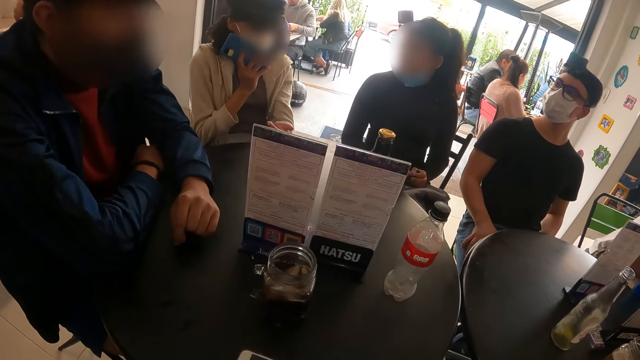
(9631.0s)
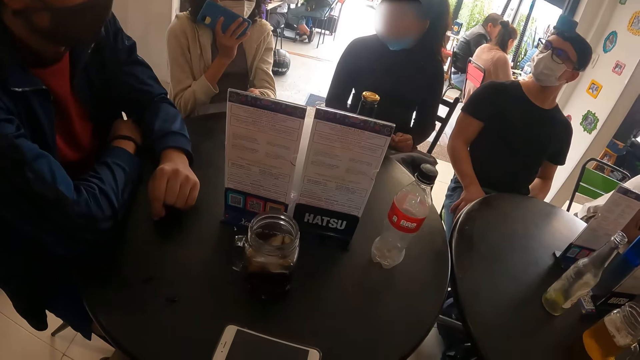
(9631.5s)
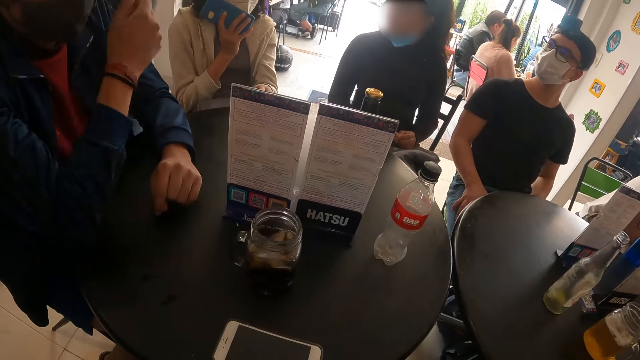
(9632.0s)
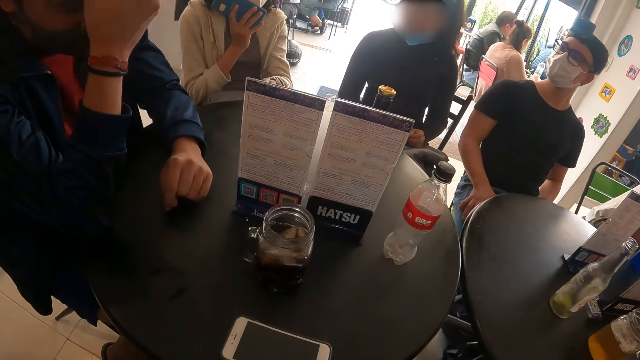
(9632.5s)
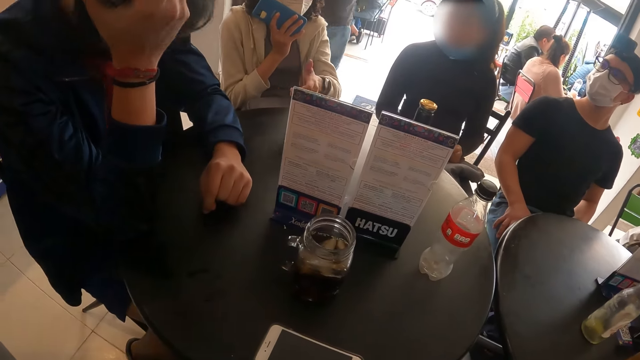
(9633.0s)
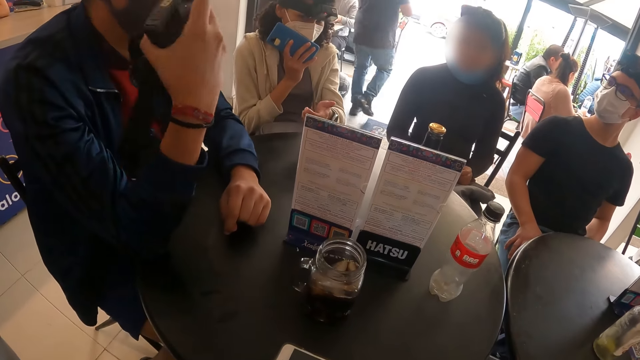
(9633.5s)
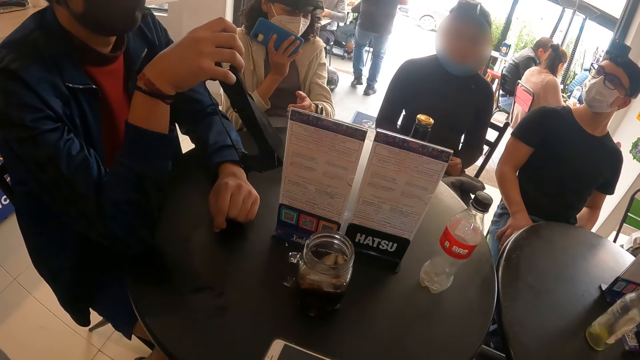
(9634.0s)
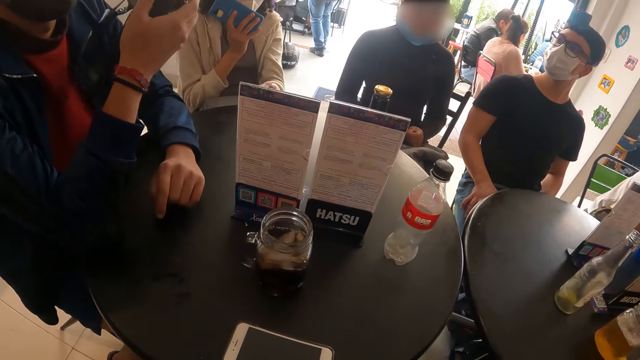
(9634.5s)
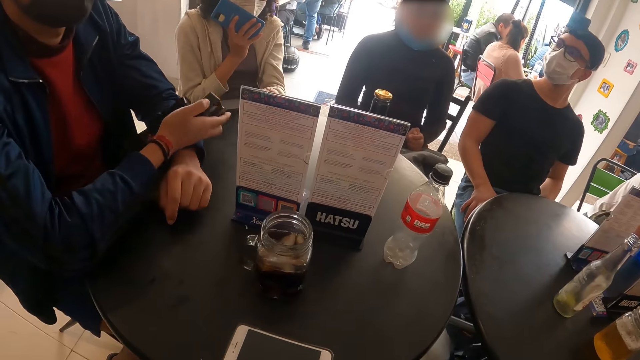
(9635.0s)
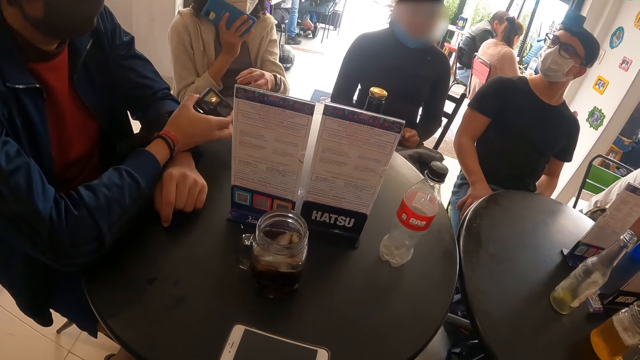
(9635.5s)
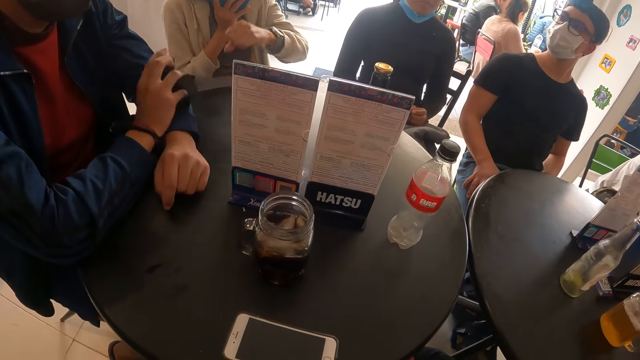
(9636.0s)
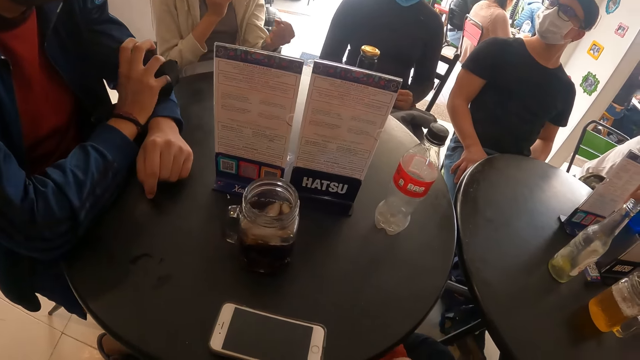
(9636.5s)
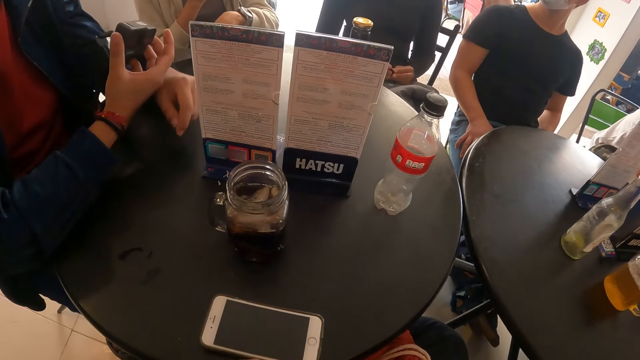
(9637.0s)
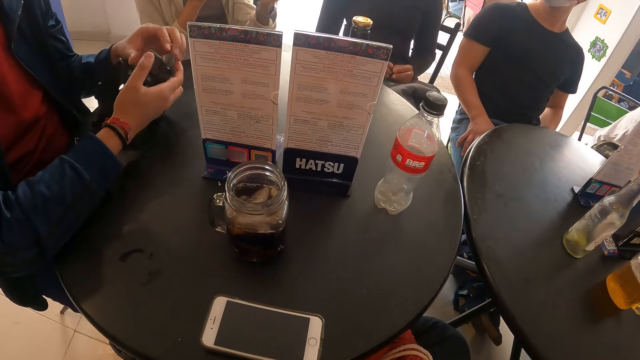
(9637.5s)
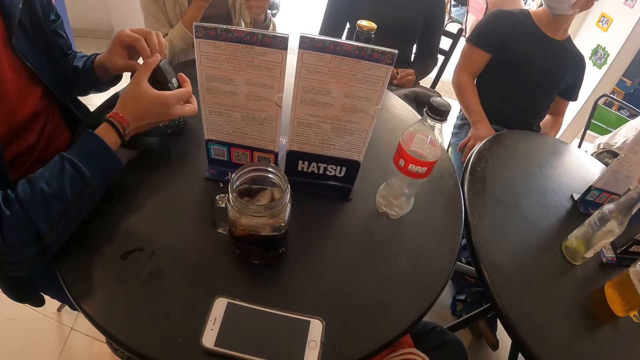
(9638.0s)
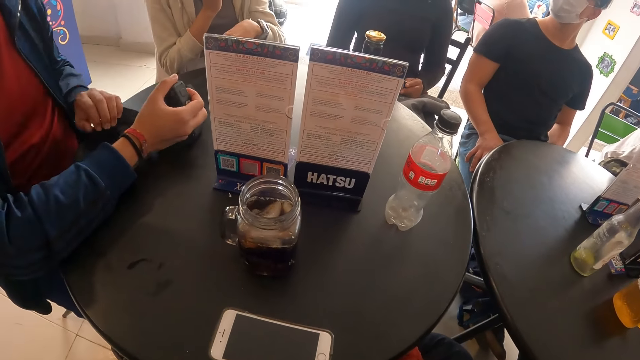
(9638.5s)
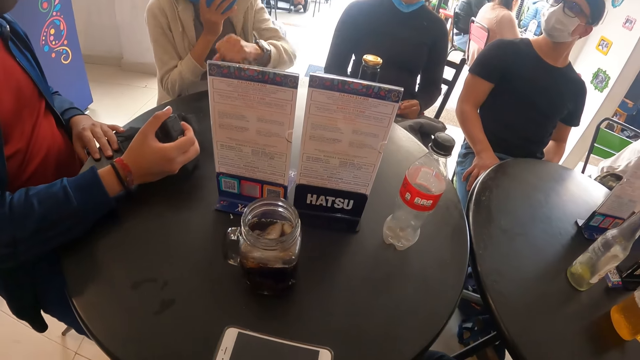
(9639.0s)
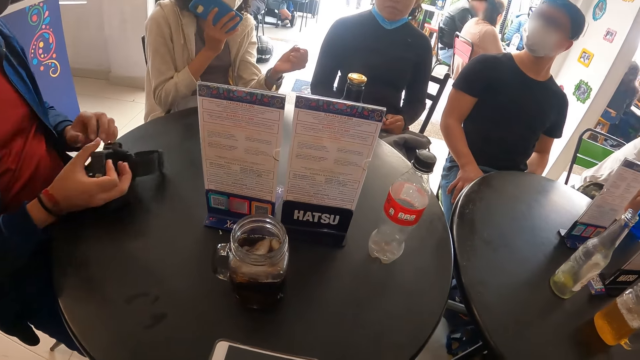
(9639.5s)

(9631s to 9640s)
The man removes a camera from his head with his right hand.

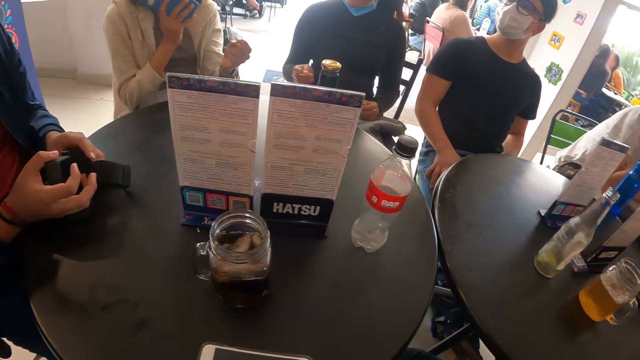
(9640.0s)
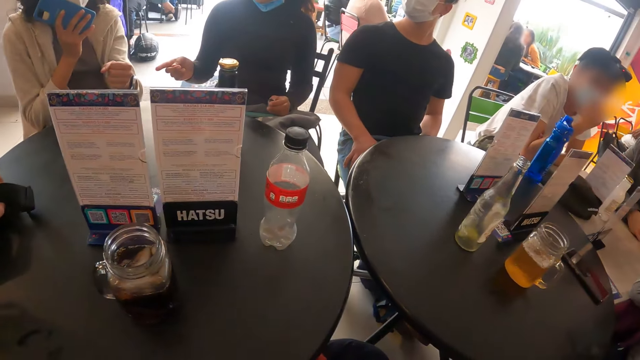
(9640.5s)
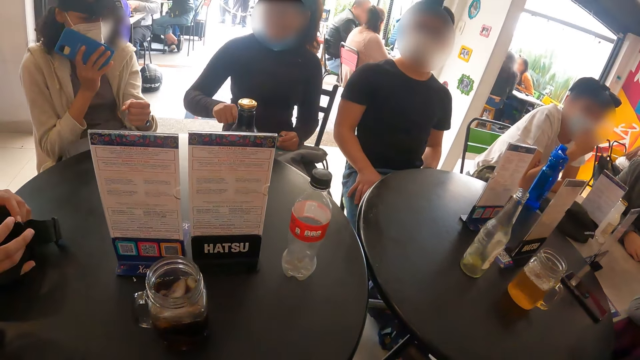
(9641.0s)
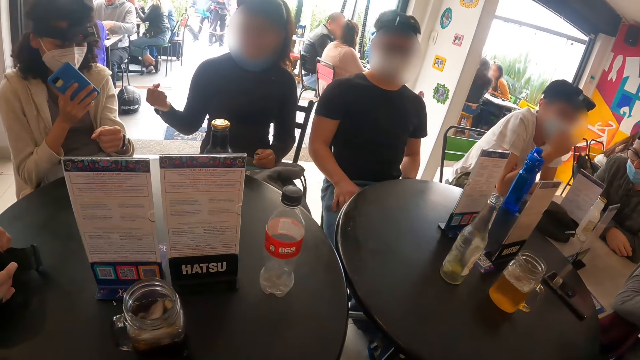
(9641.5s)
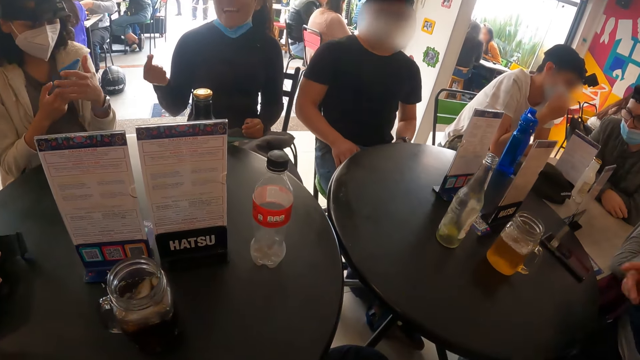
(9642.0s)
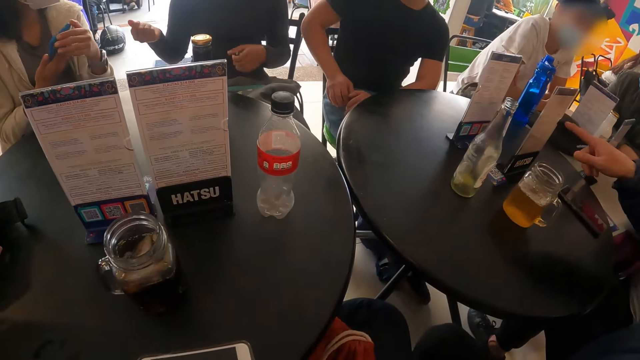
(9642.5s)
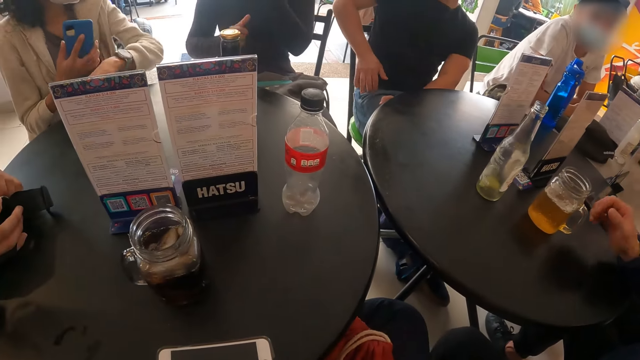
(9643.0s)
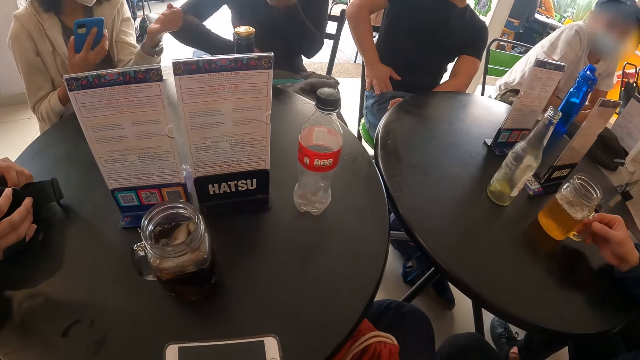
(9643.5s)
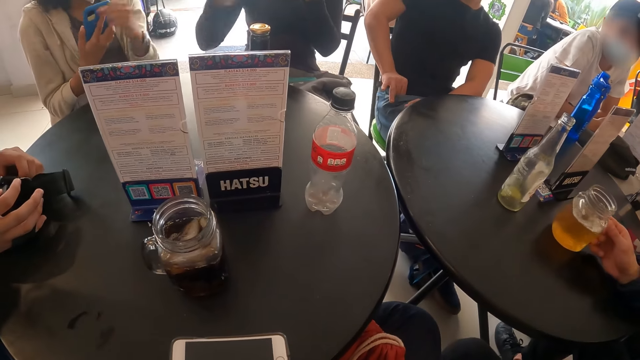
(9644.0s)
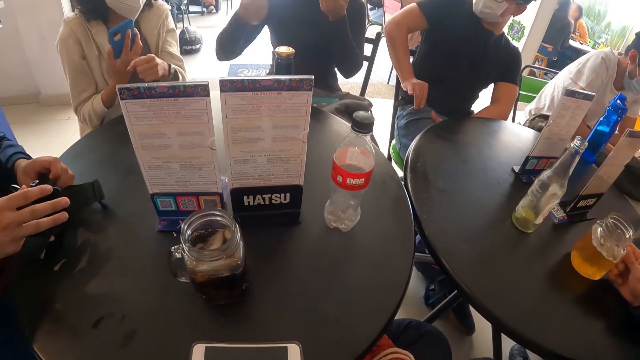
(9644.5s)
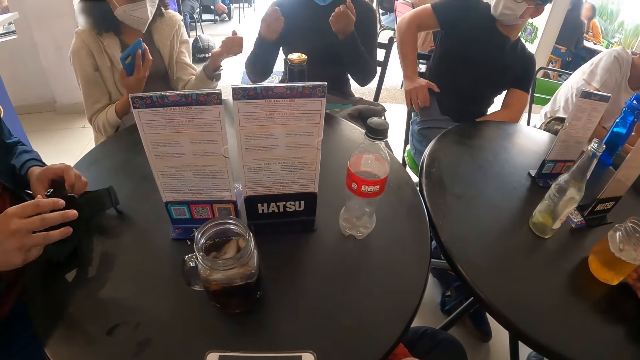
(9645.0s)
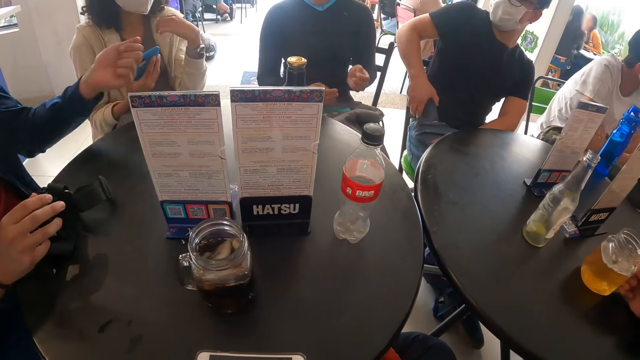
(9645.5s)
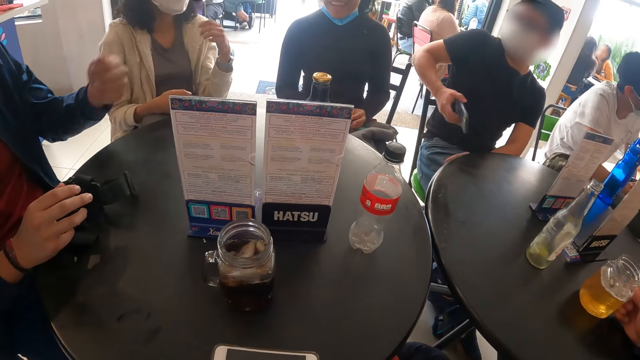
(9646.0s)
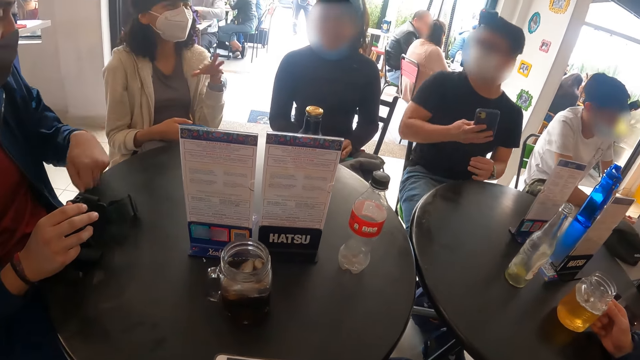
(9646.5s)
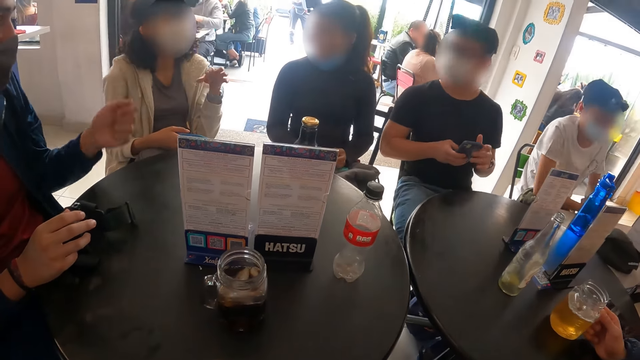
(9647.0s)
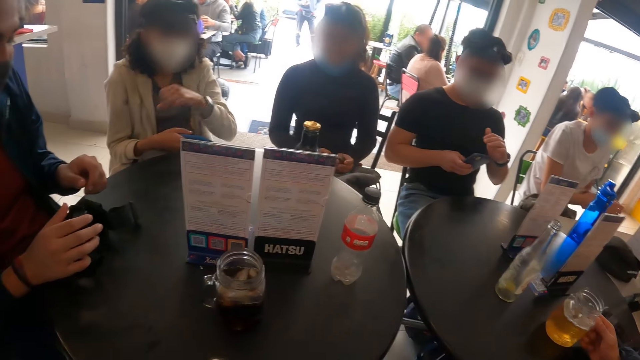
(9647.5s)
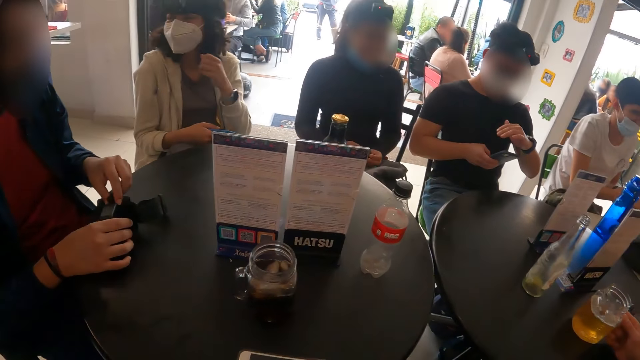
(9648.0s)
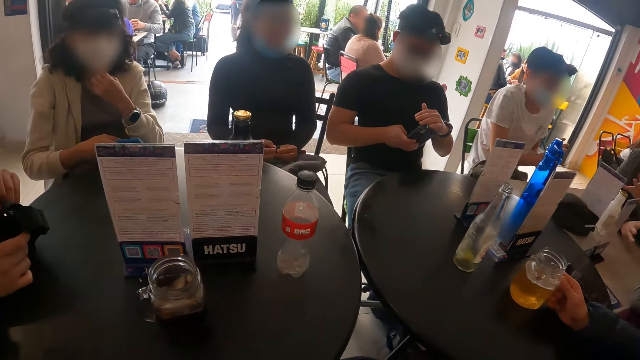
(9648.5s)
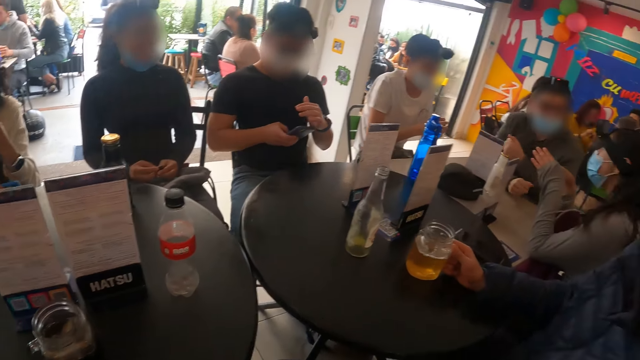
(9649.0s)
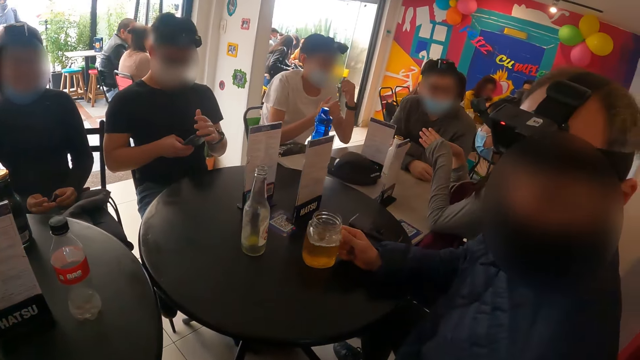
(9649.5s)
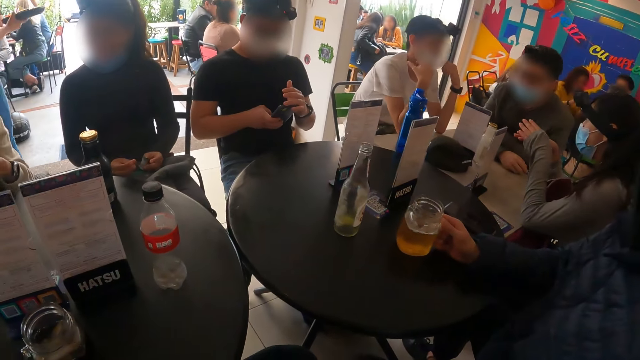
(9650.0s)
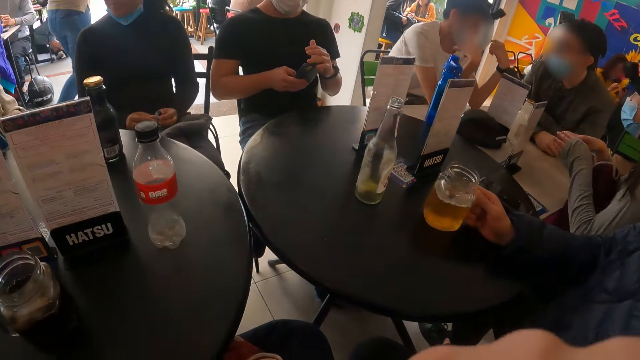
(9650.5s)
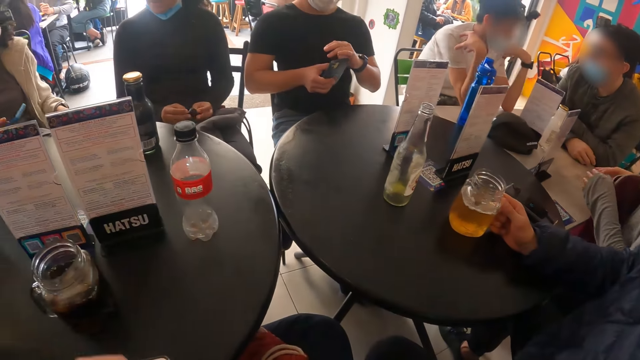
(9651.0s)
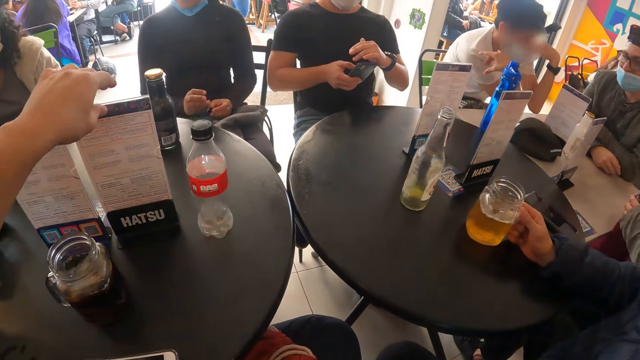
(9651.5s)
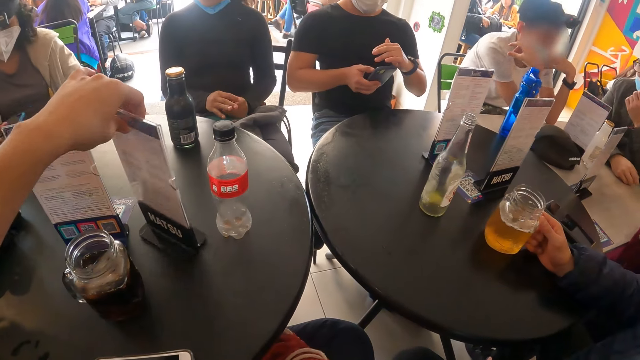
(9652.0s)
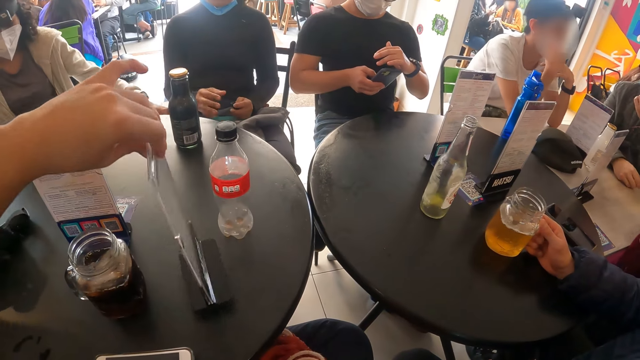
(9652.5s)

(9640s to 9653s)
The man removes the phone from the pocket of his trousers with his right hand. Another man holds the cup on the table with his right hand. The camera wearer looks around. He turns the menu. He moves the menu list across the table with his left hand.
